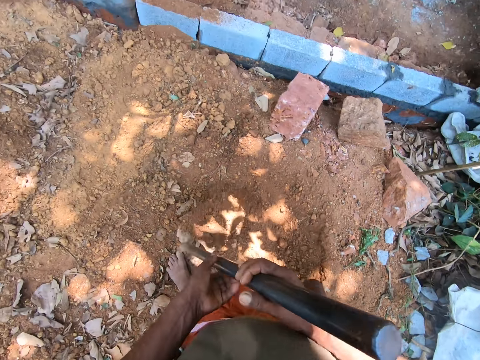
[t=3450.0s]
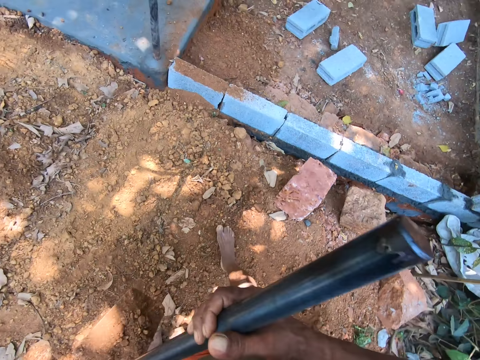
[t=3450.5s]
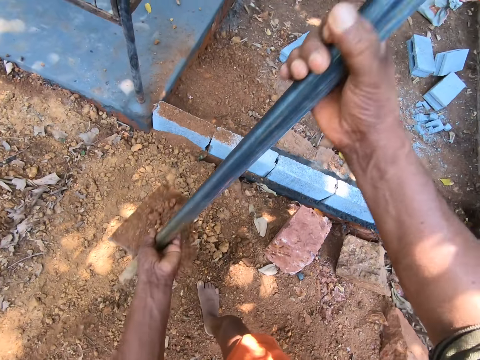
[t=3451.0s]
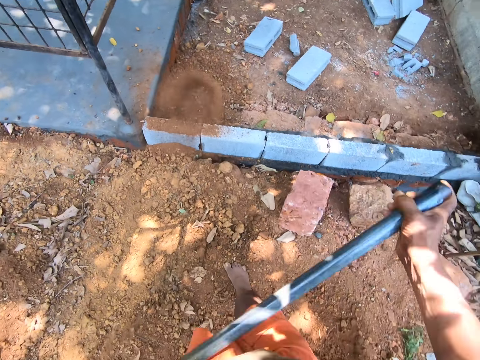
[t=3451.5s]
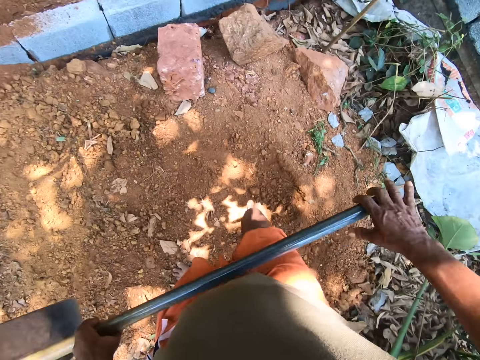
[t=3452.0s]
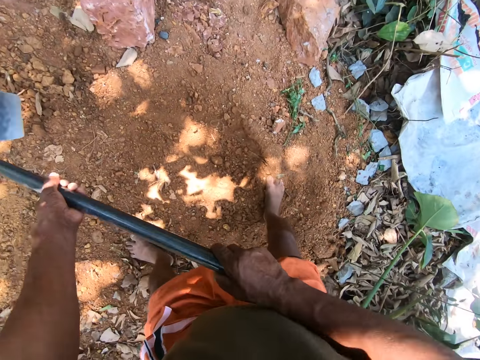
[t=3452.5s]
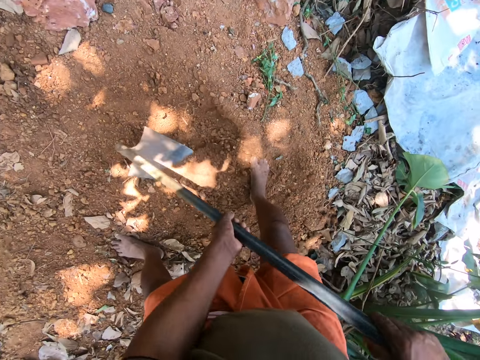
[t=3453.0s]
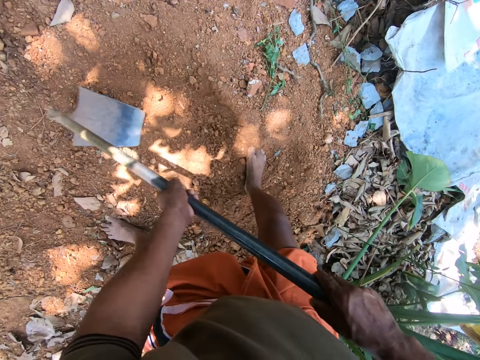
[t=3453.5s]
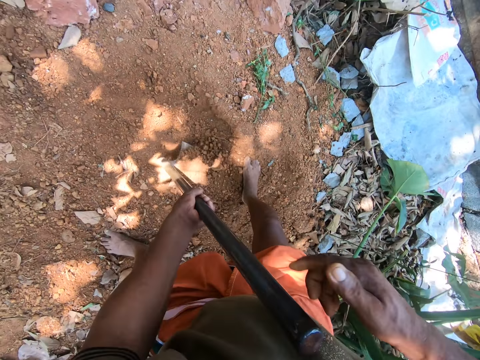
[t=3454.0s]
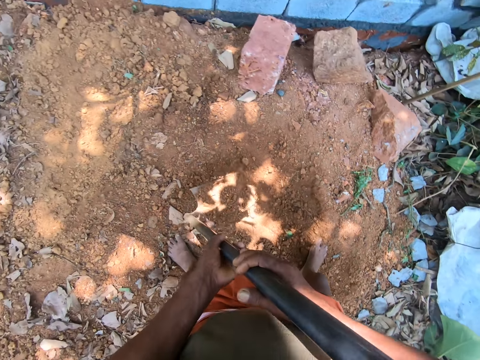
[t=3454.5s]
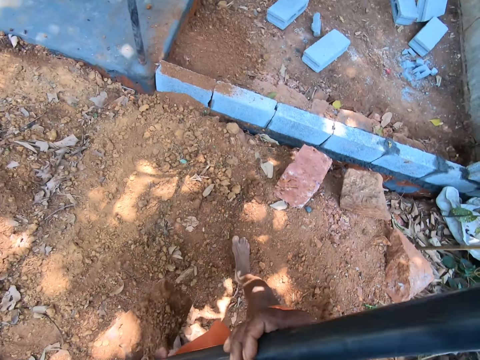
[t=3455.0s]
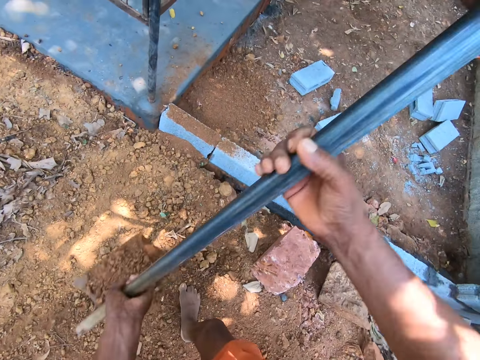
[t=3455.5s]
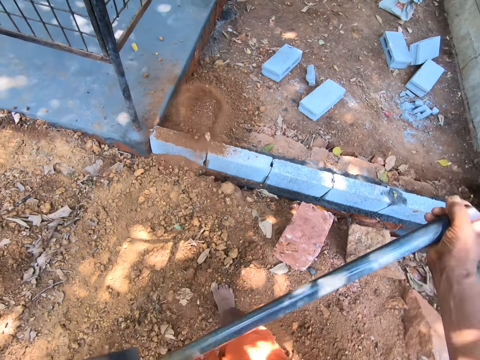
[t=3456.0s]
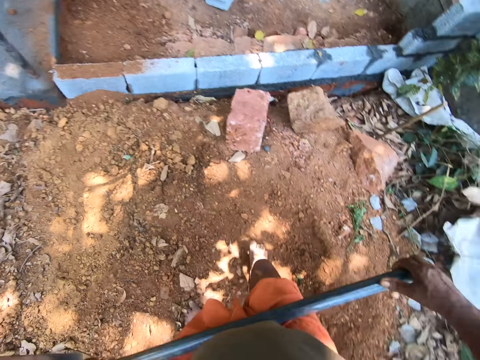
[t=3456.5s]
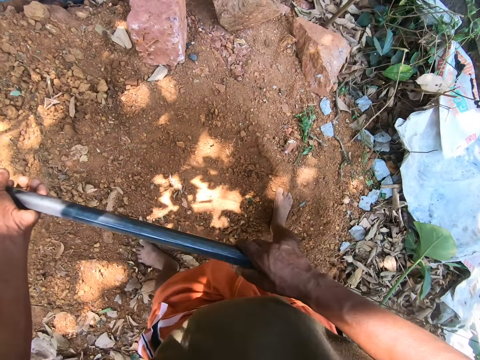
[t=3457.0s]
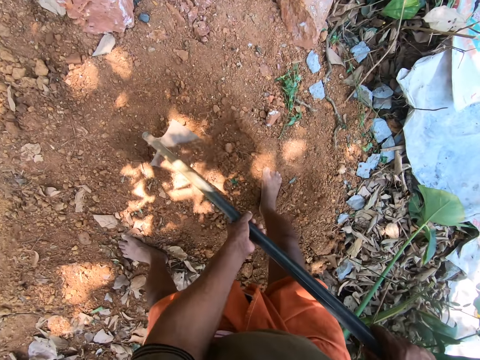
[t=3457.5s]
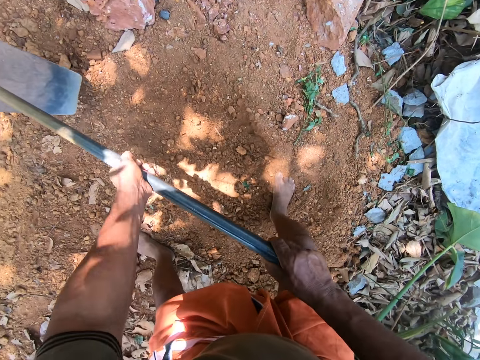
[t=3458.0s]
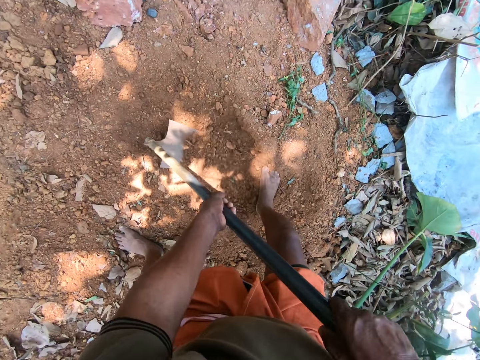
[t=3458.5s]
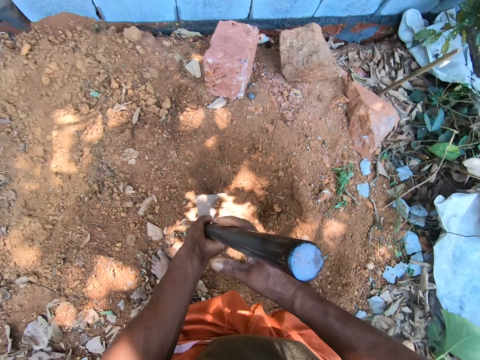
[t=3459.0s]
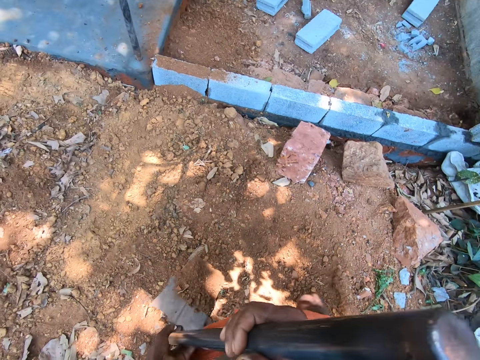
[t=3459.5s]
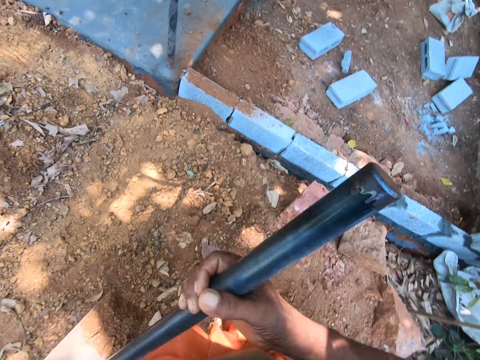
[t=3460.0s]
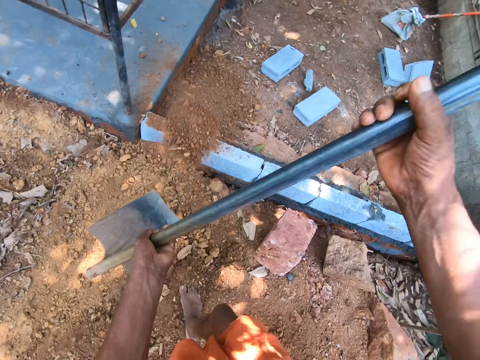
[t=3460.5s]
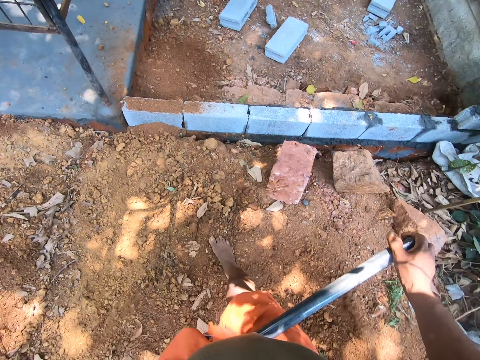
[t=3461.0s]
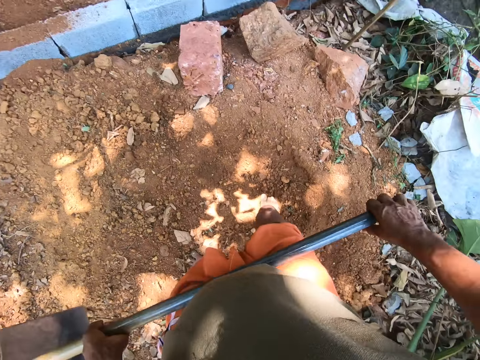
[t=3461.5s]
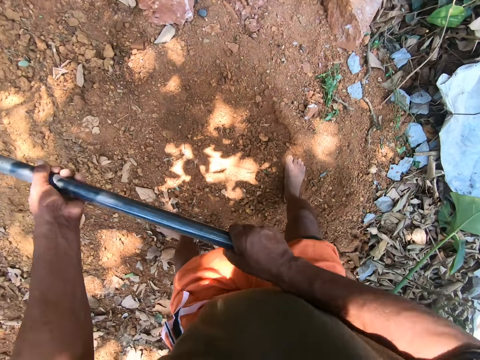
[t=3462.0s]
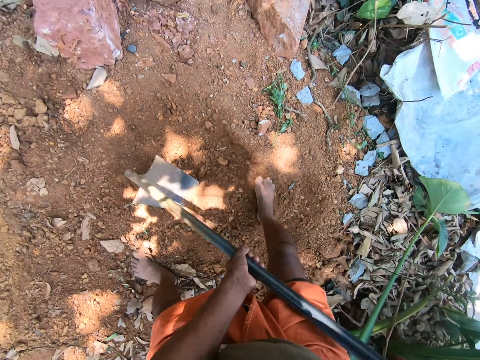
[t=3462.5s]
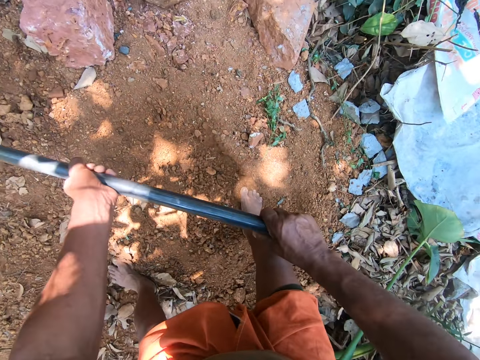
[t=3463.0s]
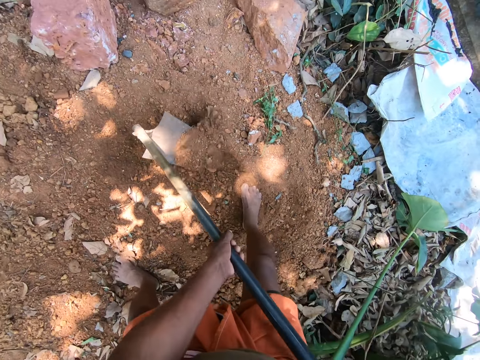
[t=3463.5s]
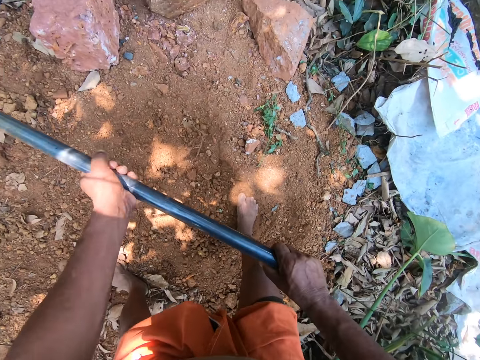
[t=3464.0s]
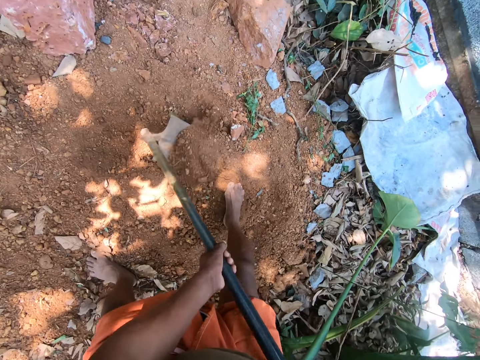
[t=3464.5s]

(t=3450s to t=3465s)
The camera wearer pours the sand on the ground with the hoe using both hands. They till the ground with the hoe using both hands. They take sand from the ground with the hoe using both hands. They pour the sand on the ground with the hoe using both hands. They till the ground with the hoe using both hands. They take sand from the ground with the hoe using both hands. They pour the sand on the ground with the hoe using both hands. They till the ground with the hoe using both hands.

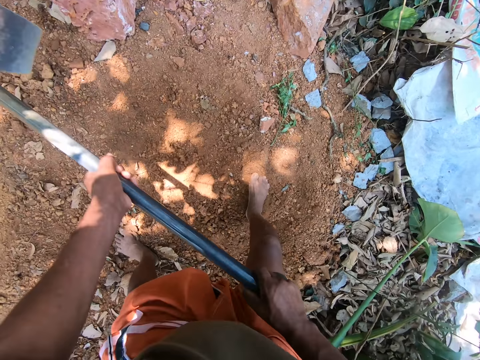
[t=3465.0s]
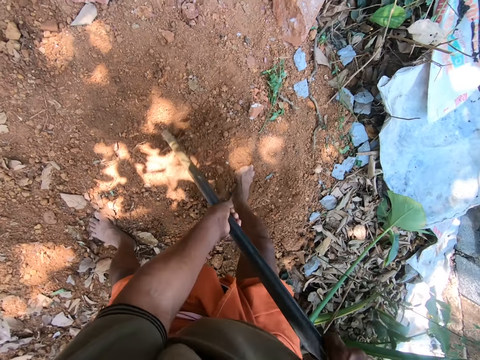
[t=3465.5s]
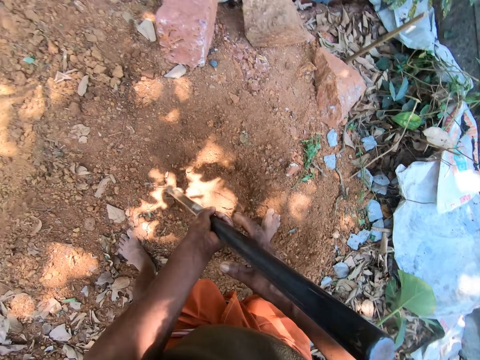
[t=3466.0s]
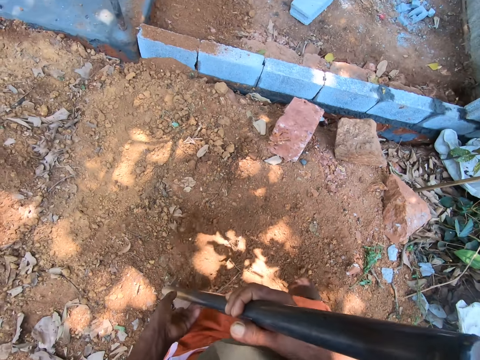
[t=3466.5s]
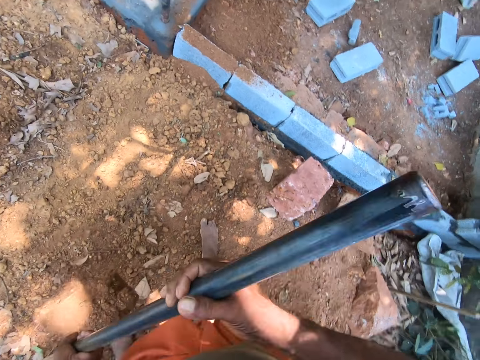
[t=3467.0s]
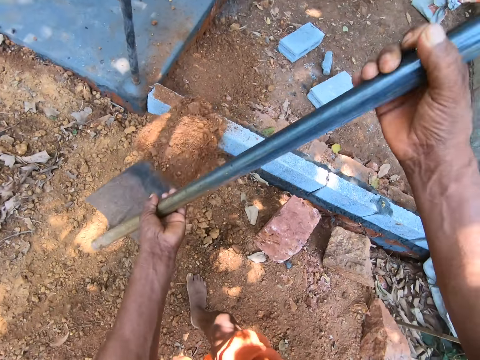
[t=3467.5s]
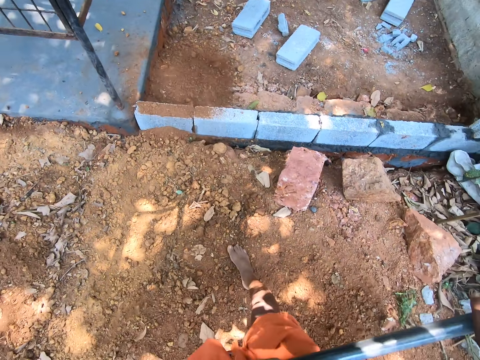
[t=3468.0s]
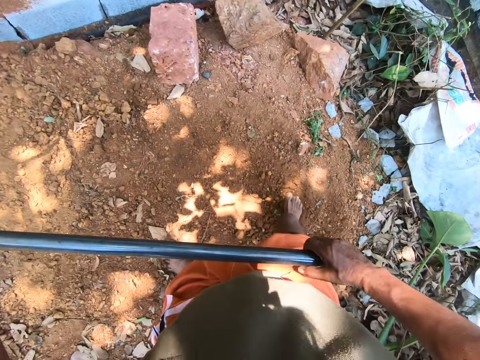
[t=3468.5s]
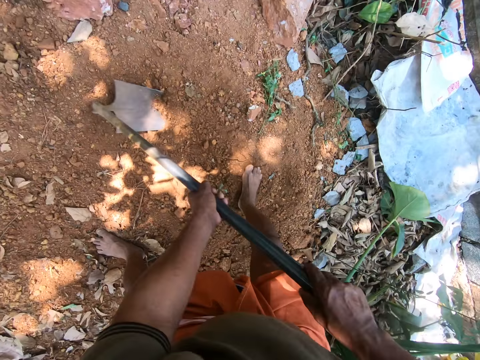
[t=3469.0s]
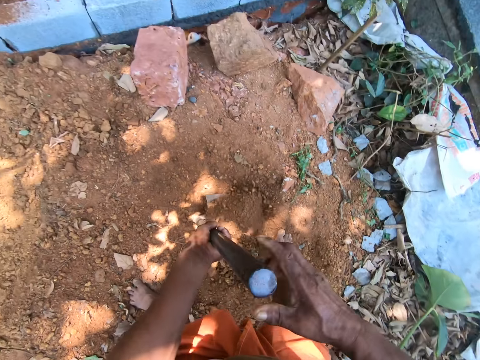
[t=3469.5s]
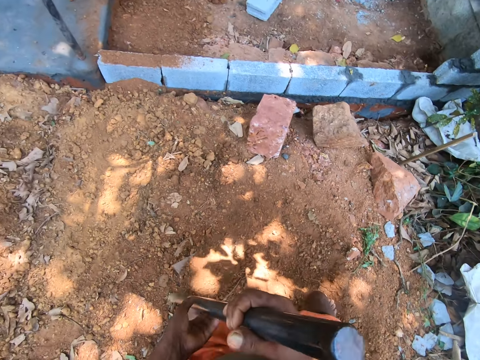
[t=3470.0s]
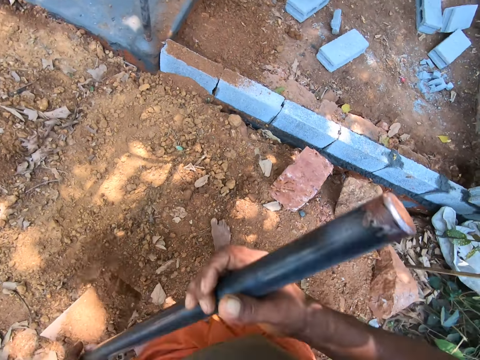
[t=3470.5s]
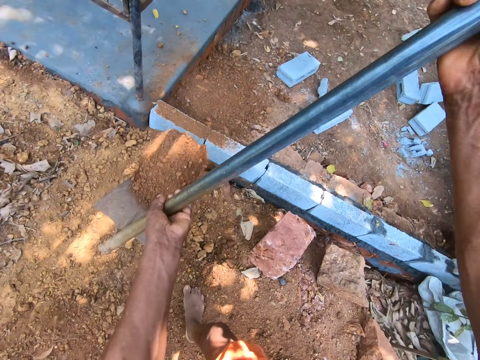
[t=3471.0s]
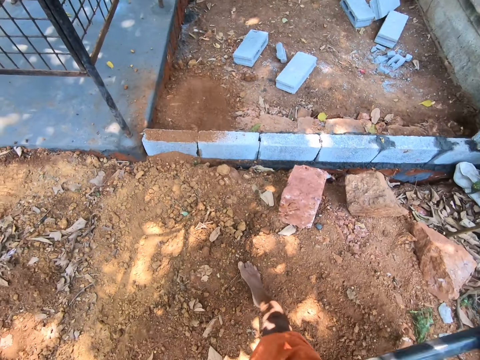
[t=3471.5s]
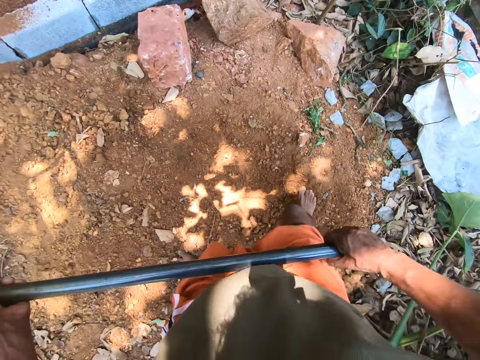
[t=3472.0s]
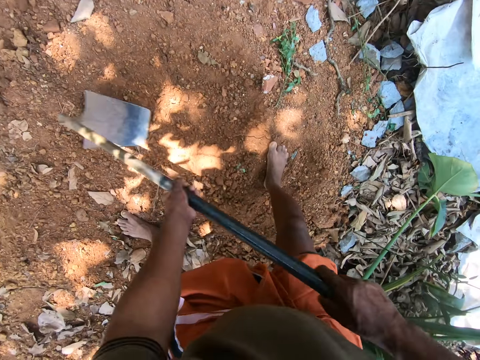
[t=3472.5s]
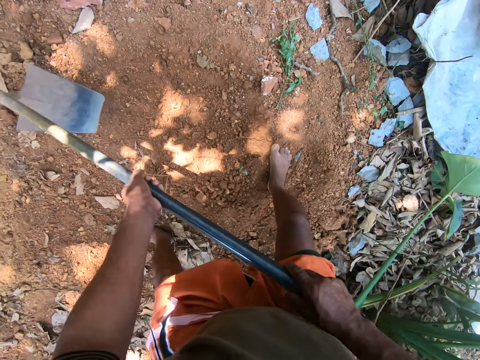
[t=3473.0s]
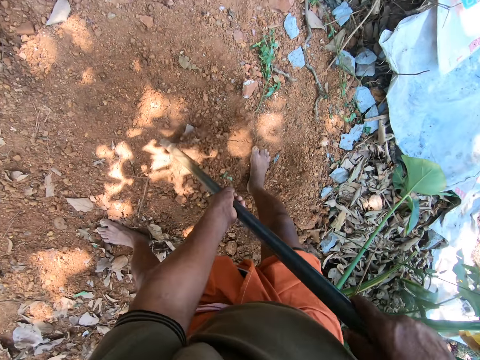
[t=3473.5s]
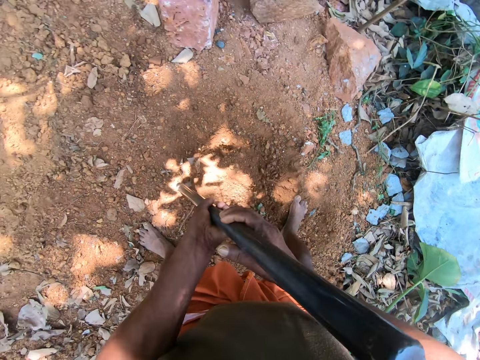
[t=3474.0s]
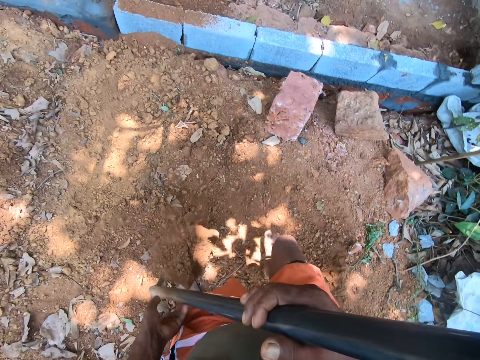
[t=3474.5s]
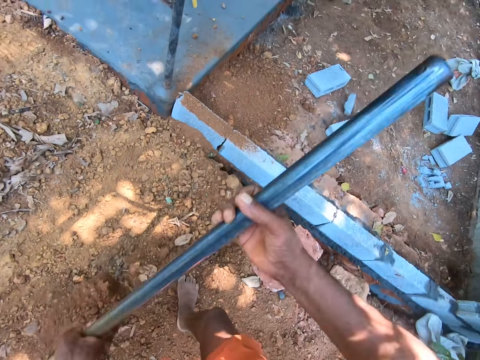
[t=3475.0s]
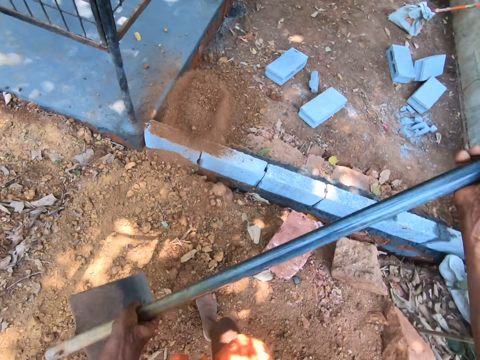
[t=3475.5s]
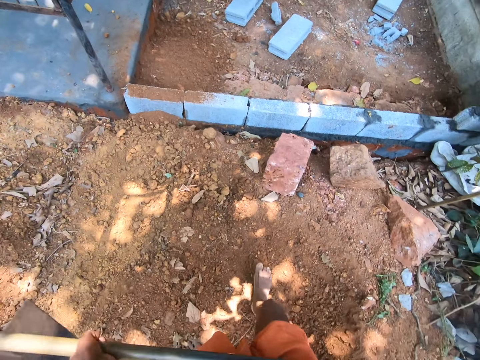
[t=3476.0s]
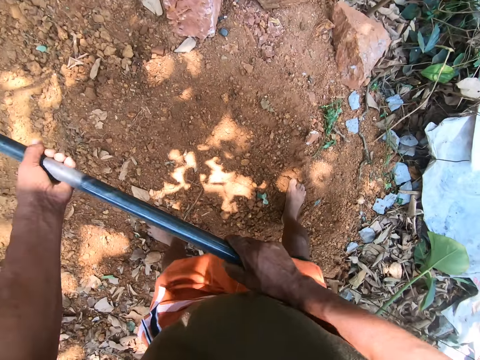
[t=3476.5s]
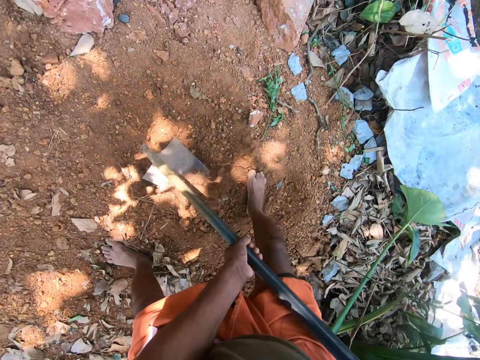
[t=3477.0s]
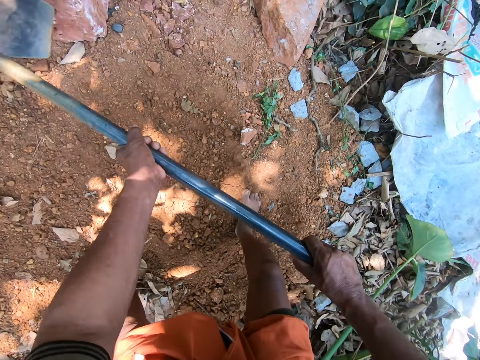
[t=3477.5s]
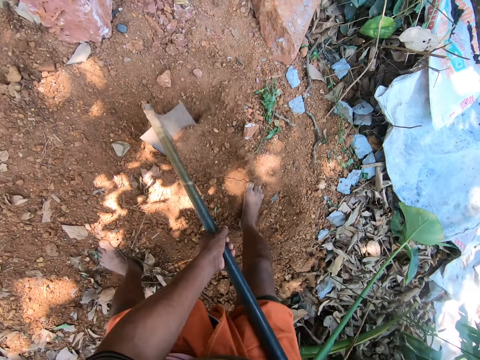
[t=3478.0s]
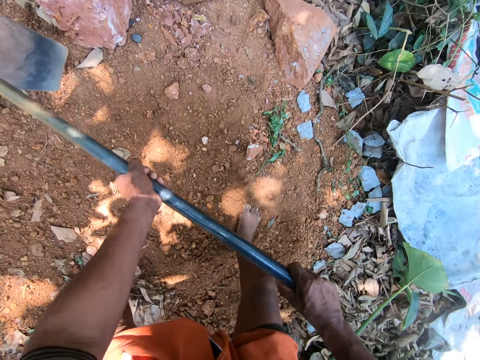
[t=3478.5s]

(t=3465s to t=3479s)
The camera wearer takes sand from the ground with the hoe using both hands. They pour the sand on the ground with the hoe using both hands. They dig the ground. They take sand from the ground with the hoe using both hands. They pour the sand on the ground with the hoe using both hands. They till the ground with the hoe using both hands. They take sand from the ground with the hoe using both hands. They pour the sand on the ground with the hoe using both hands. They till the ground with the hoe using both hands.
